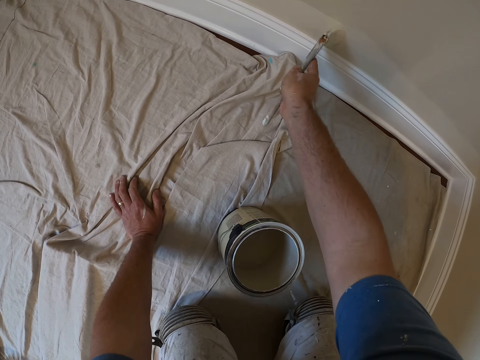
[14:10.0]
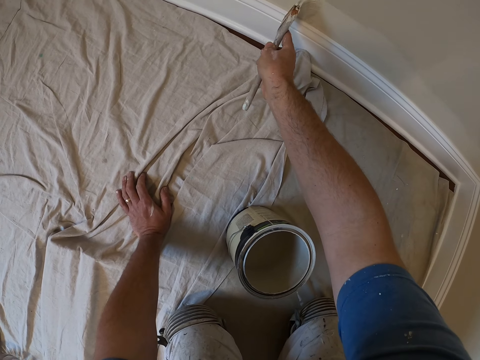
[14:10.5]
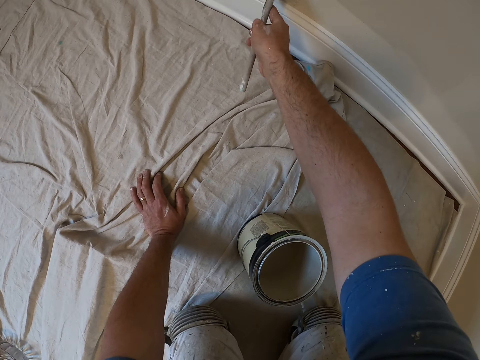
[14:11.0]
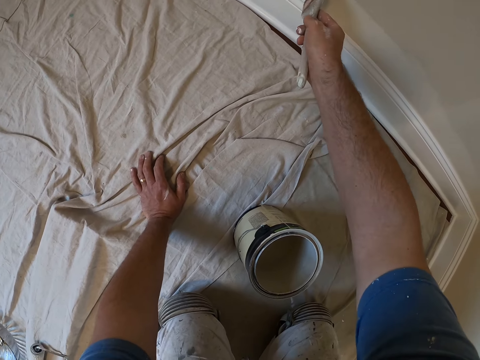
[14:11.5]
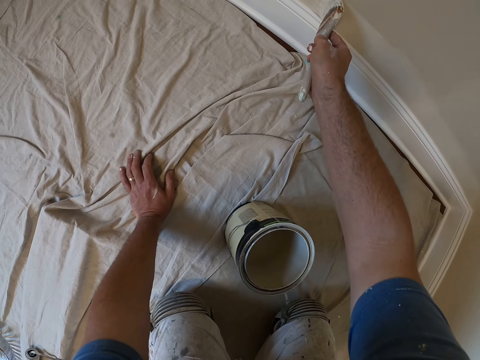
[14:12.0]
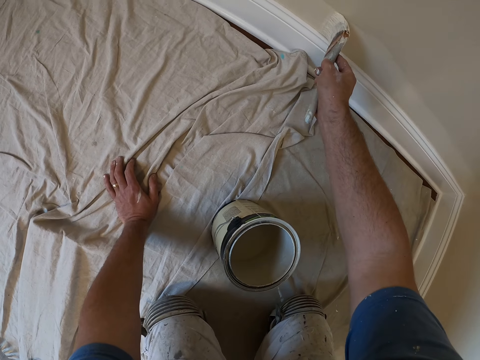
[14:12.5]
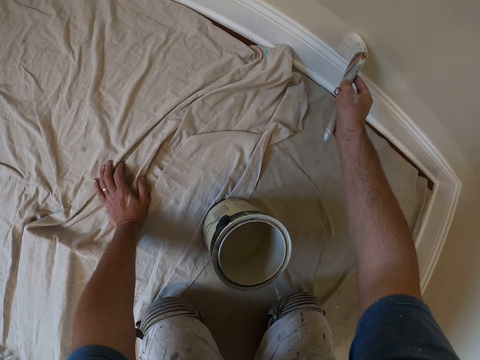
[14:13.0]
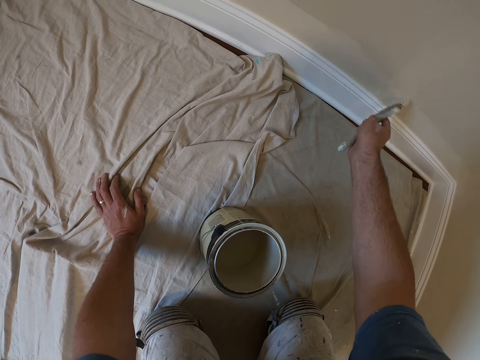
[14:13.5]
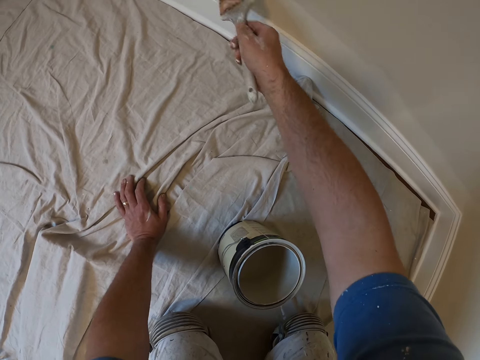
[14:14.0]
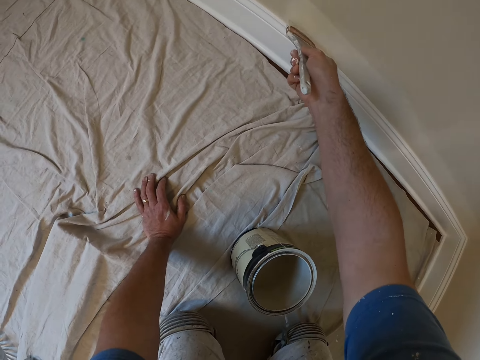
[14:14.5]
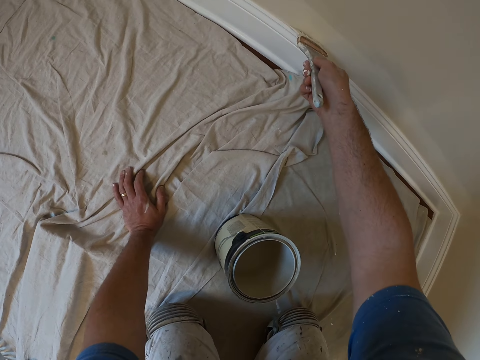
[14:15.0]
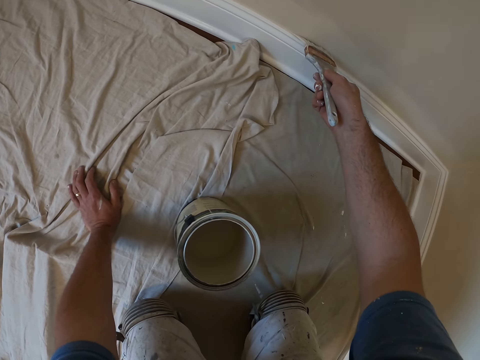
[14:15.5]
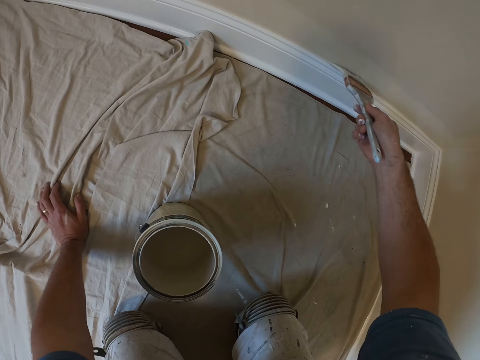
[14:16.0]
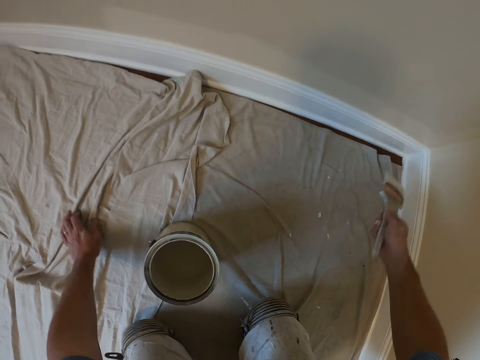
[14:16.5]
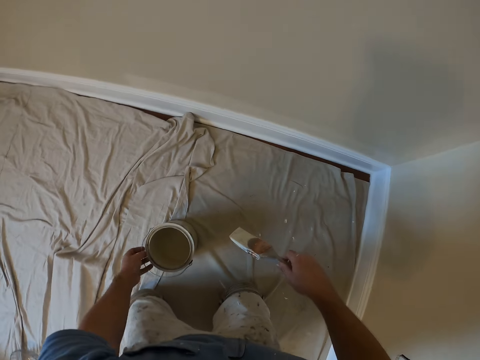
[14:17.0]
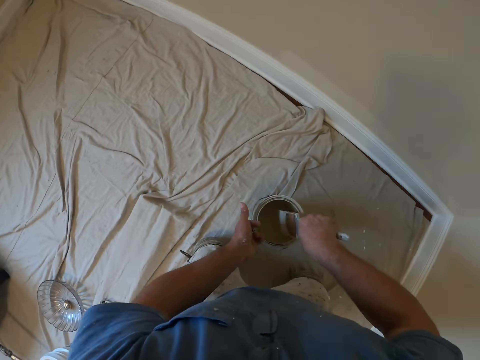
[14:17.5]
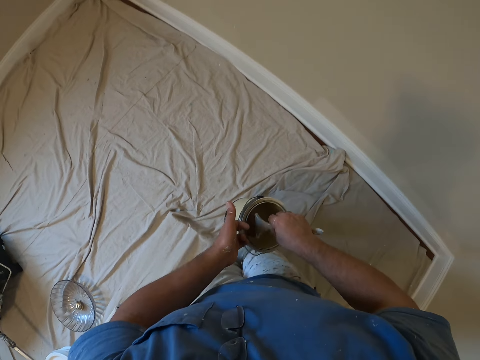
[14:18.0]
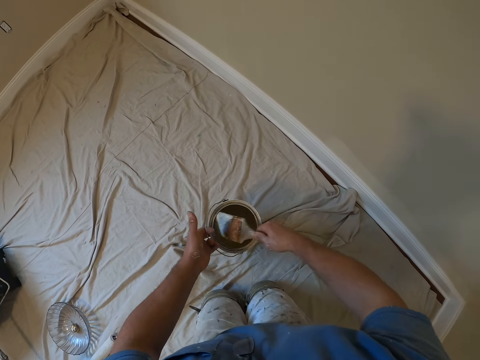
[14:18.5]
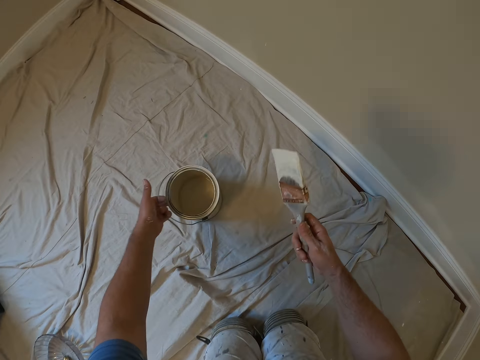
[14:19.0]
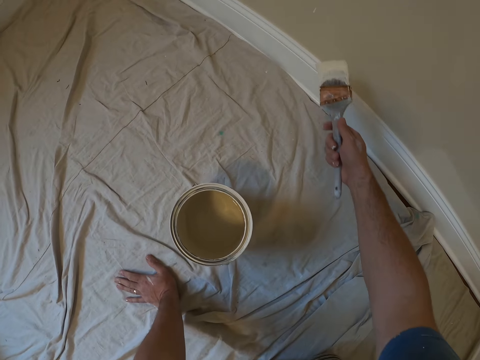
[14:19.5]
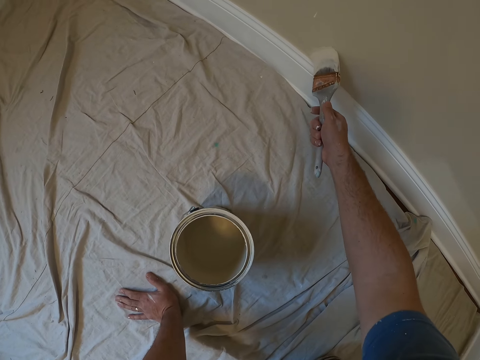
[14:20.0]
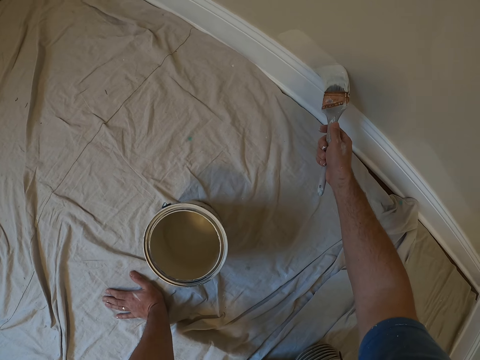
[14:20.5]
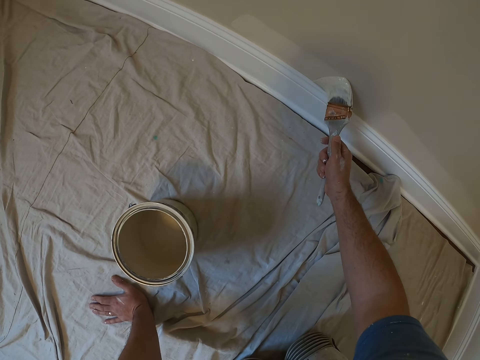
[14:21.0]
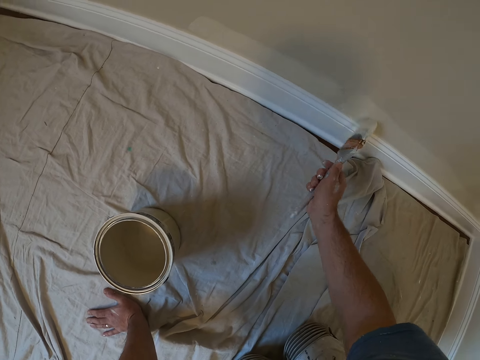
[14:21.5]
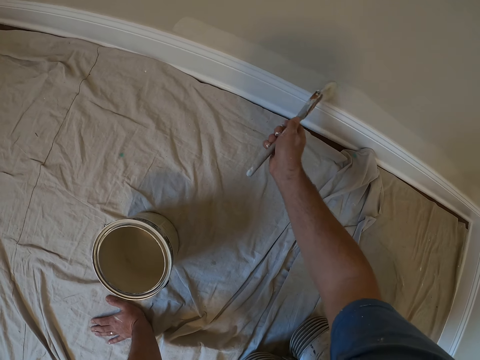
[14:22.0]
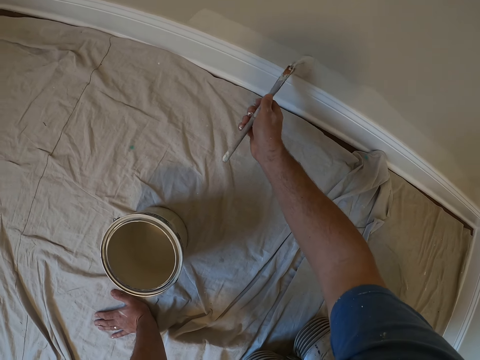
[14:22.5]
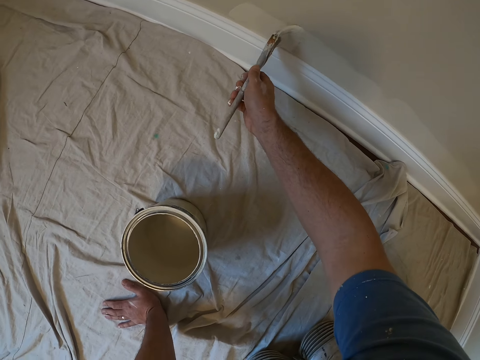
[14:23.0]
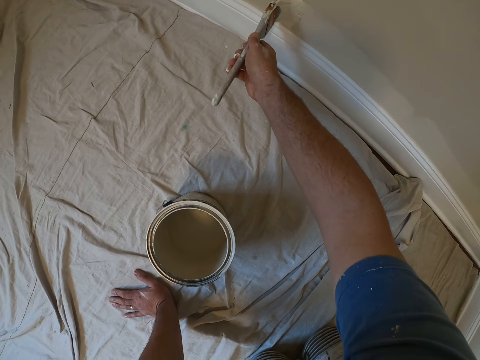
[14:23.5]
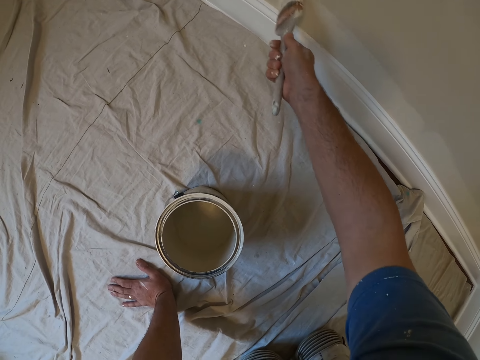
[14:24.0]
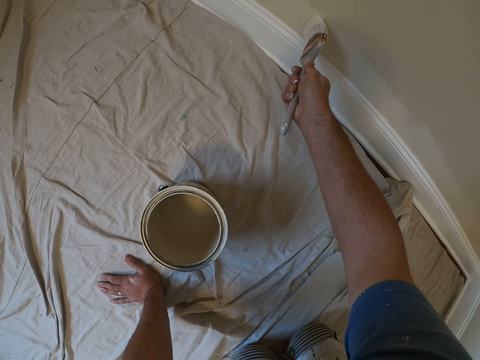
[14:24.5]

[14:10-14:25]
The camera wearer lifts the paint bucket with his left hand. He dips the paint brush into the paint bucket. He moves forward a bit on his knees. He places the paint bucket on the floor. He places his left hand on the floor. He paints the wall of the room with the paint brush.

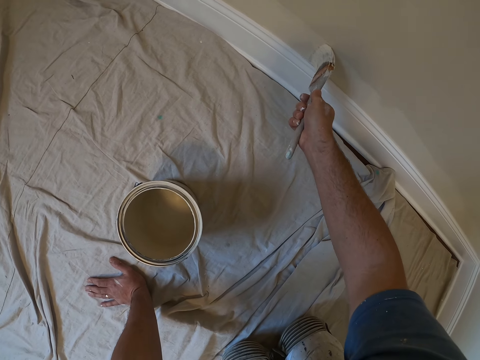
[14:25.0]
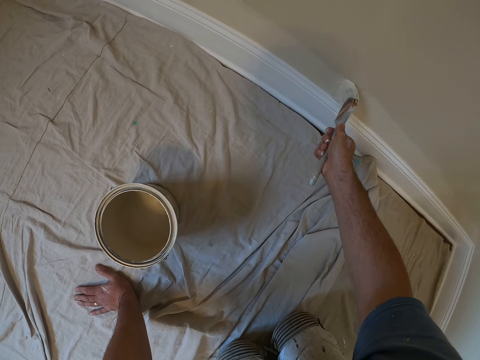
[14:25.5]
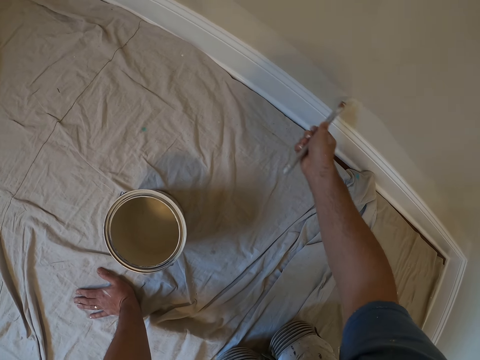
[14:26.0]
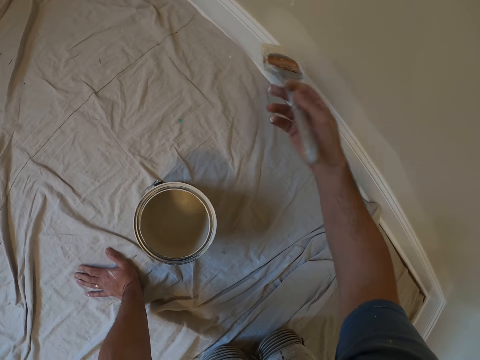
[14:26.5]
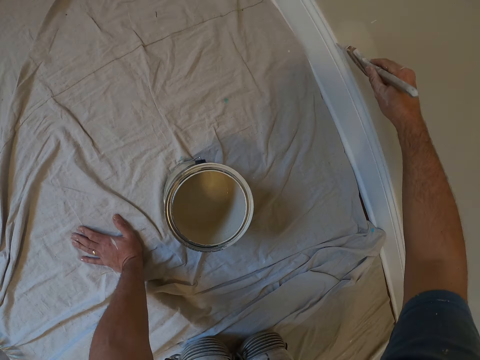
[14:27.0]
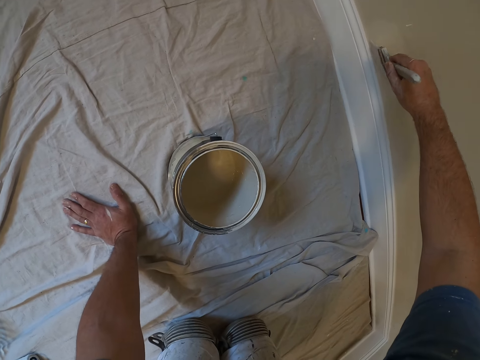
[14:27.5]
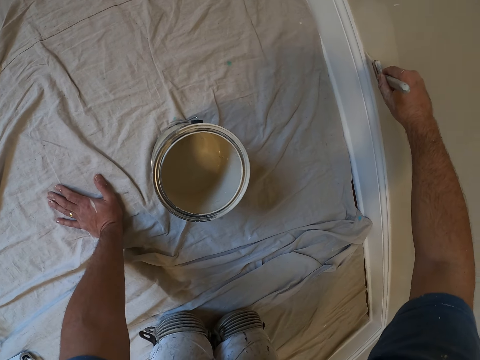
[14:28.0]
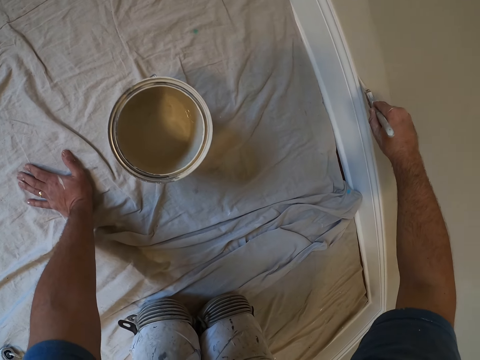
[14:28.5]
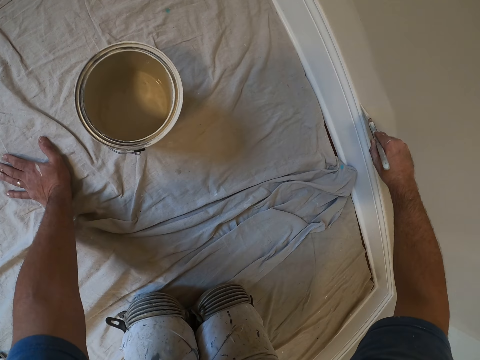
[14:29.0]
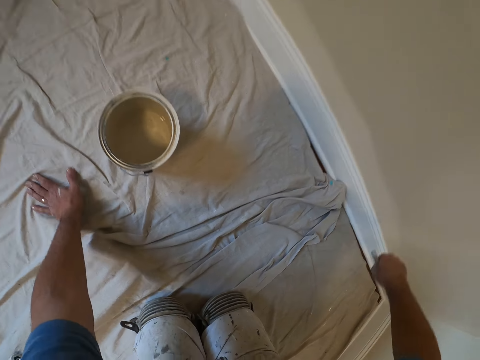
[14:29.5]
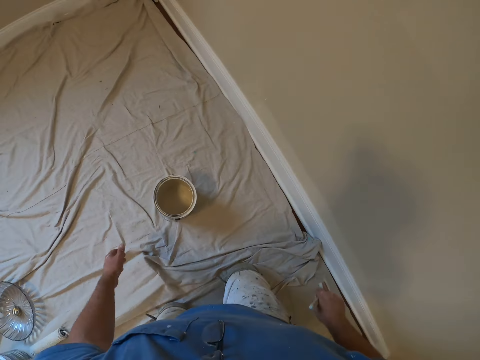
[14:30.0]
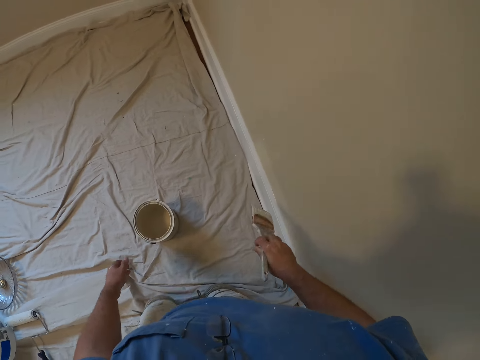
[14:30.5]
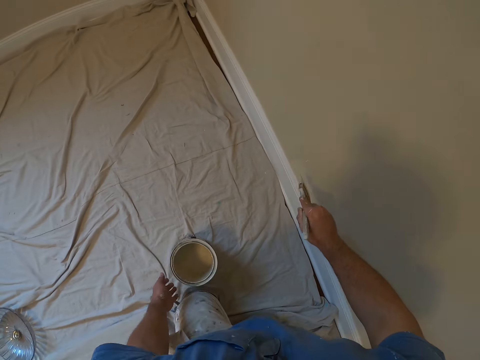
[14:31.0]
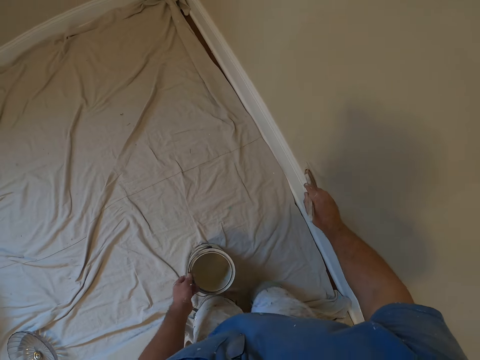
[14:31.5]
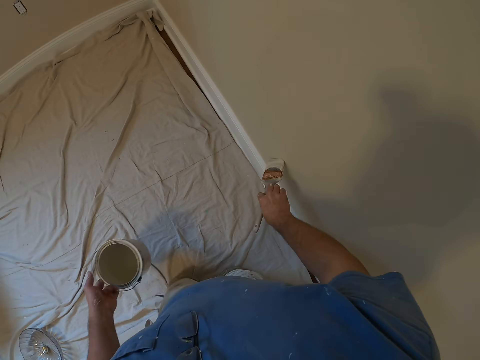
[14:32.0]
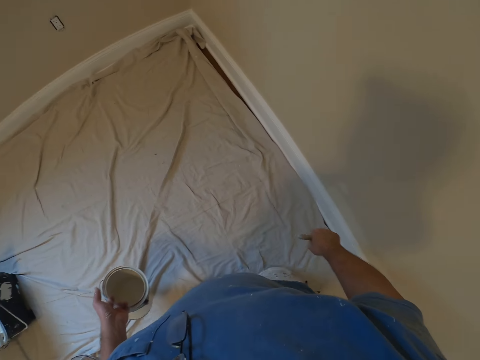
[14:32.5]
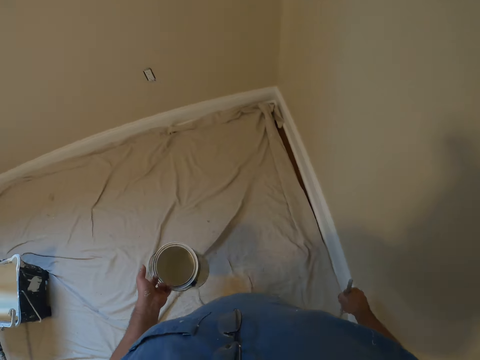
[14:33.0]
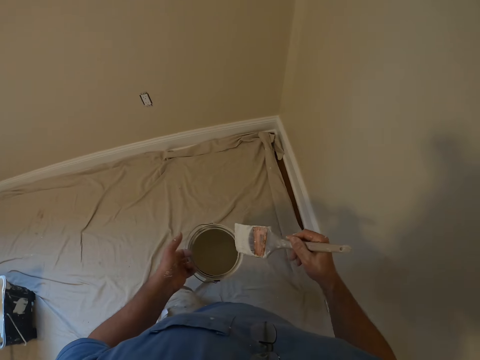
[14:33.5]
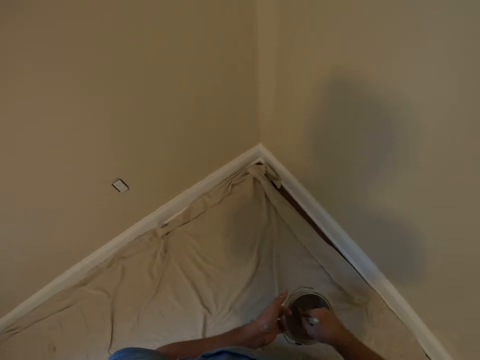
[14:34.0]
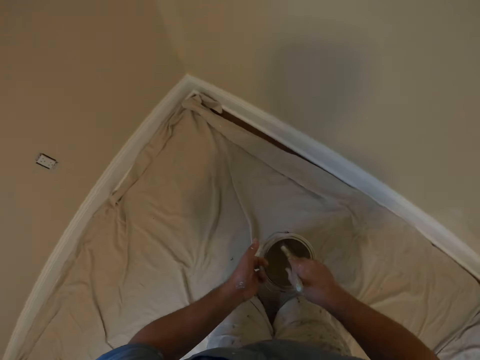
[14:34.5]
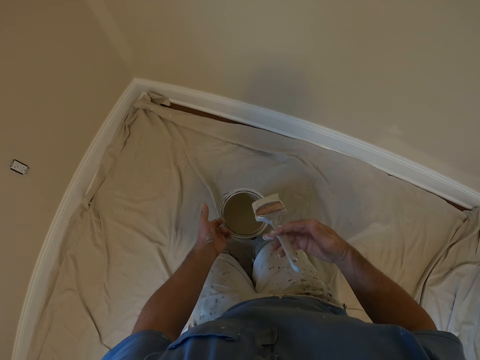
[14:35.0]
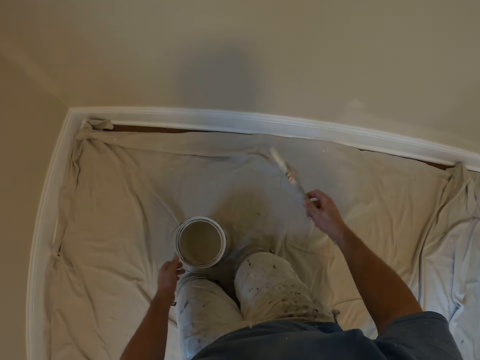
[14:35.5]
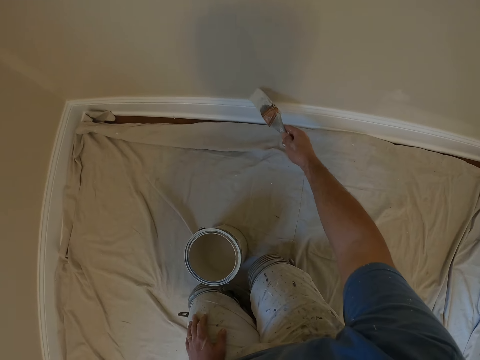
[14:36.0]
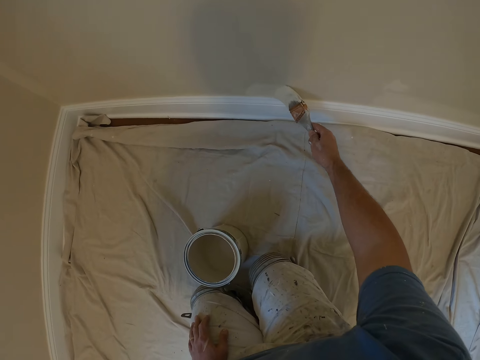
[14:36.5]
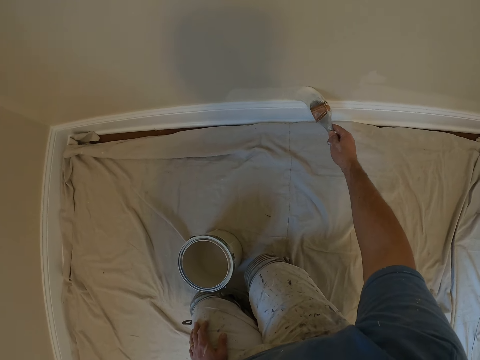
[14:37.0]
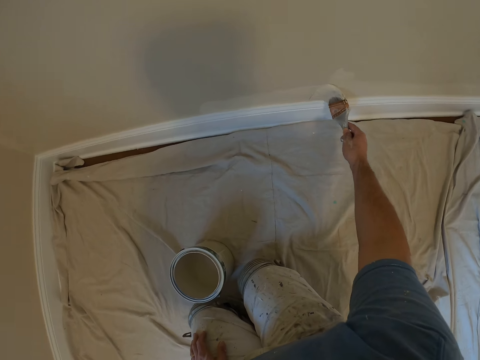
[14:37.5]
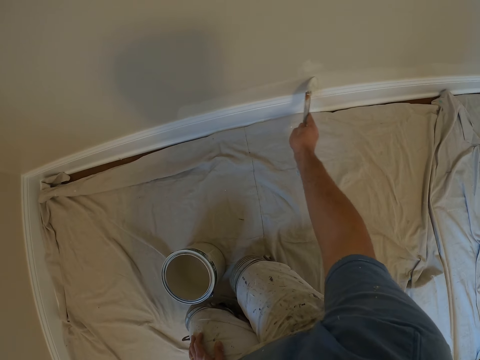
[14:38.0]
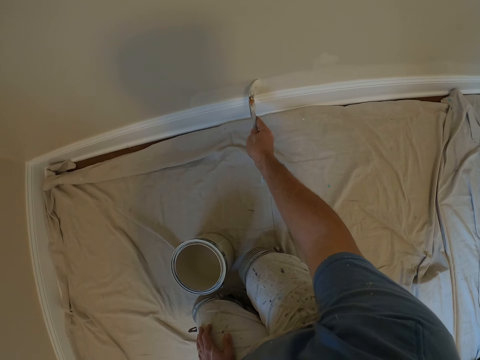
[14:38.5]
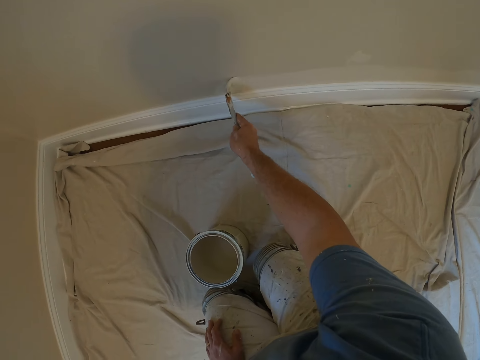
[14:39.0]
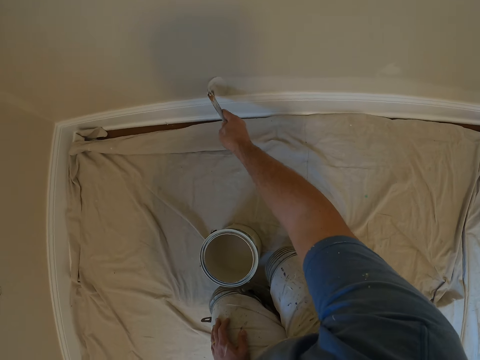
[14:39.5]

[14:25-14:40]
The camera wearer moves forward a bit on his knees. He lifts the paint bucket with his left hand from the floor. He paints the wall of the room with the paint brush. He dips the paint brush into the paint bucket. He places the paint bucket on the floor. He paints the wall of the room with the paint brush.
